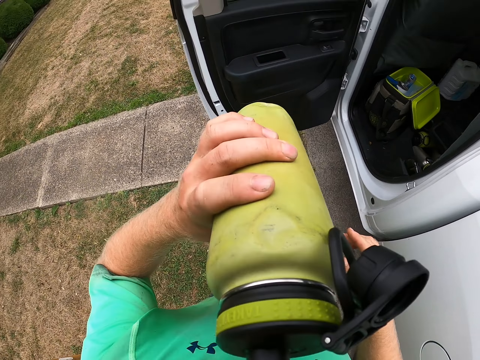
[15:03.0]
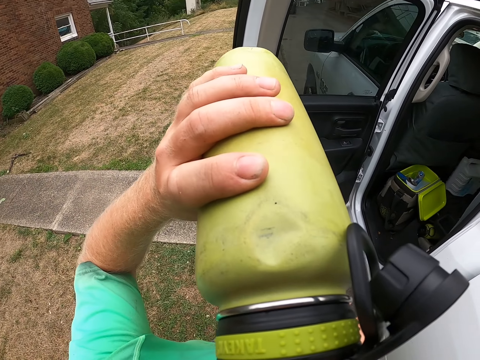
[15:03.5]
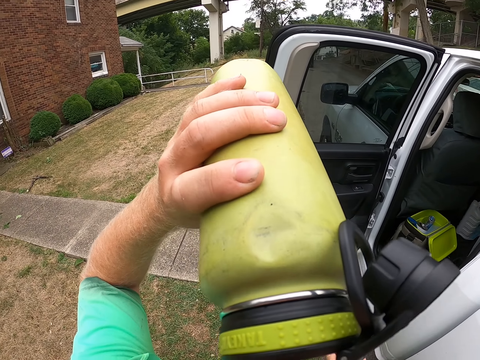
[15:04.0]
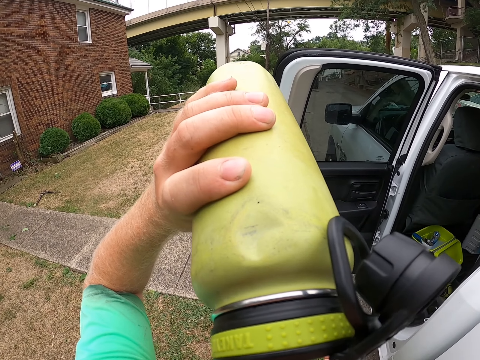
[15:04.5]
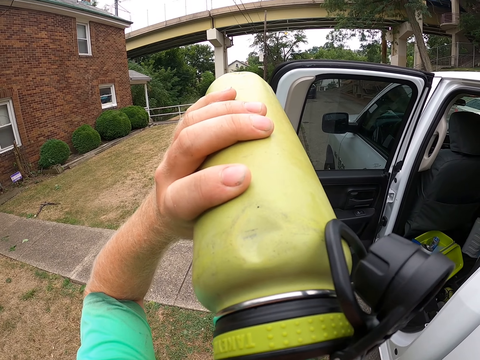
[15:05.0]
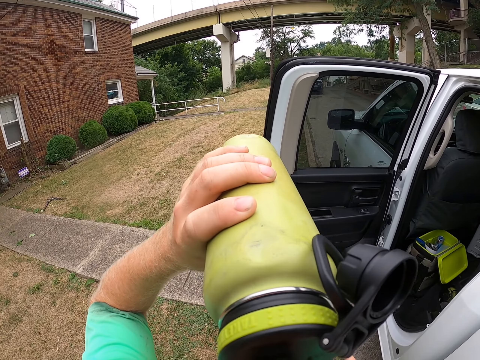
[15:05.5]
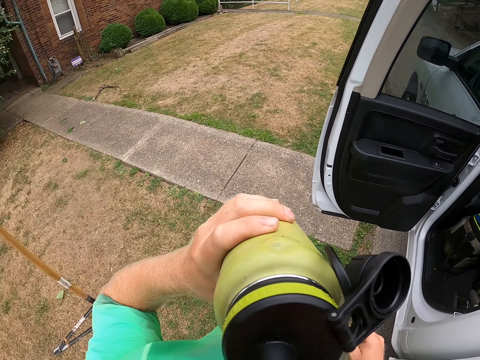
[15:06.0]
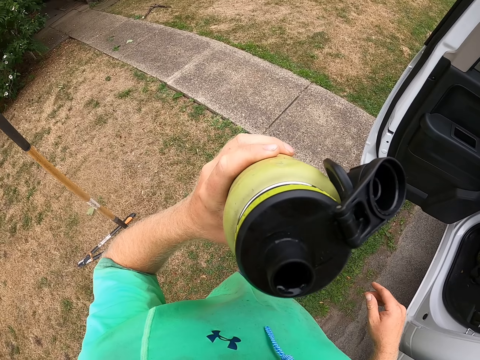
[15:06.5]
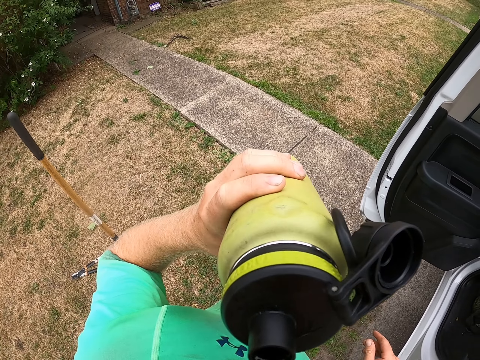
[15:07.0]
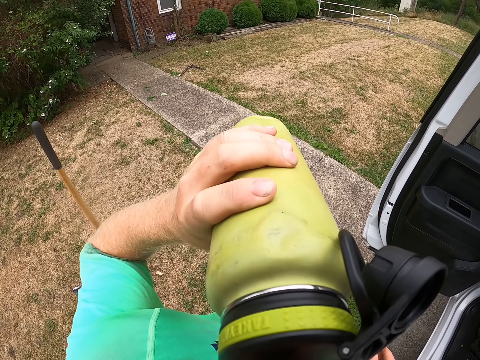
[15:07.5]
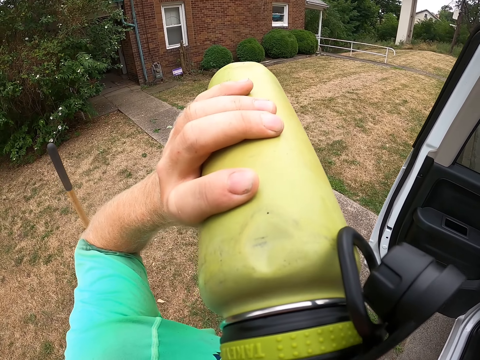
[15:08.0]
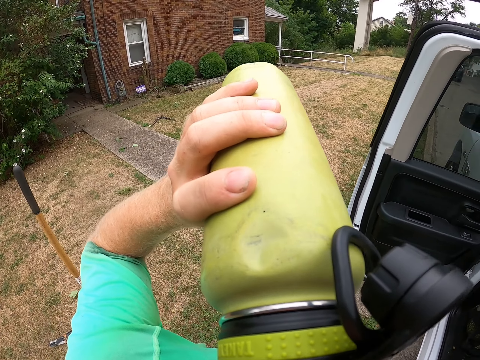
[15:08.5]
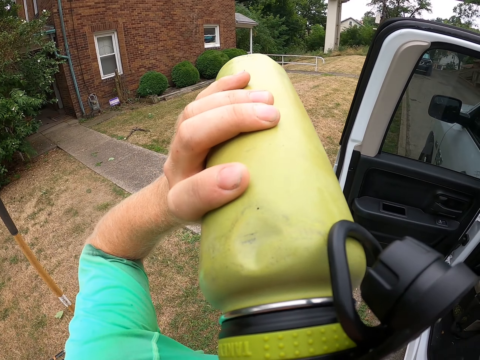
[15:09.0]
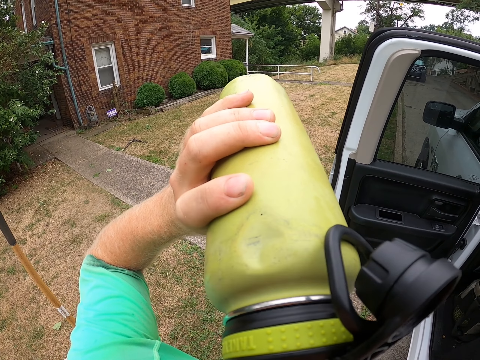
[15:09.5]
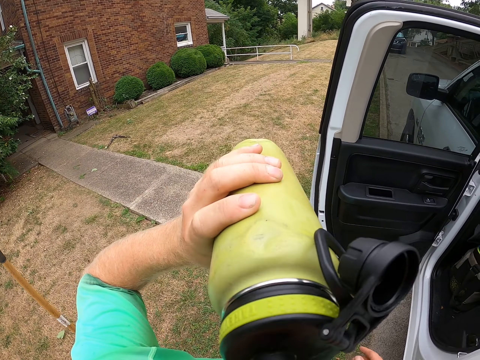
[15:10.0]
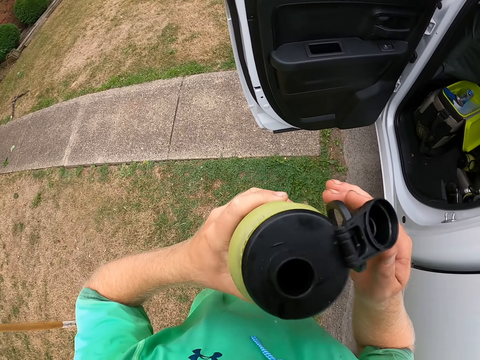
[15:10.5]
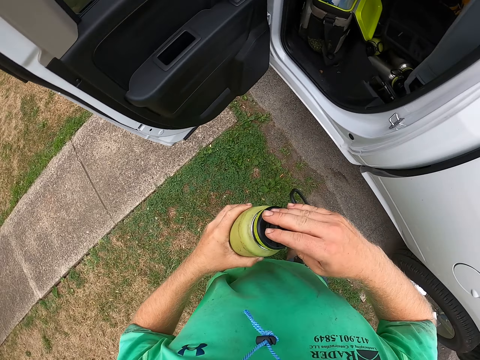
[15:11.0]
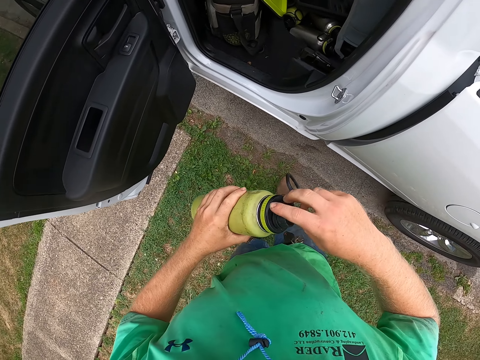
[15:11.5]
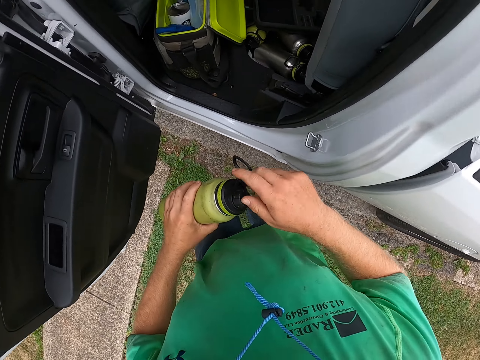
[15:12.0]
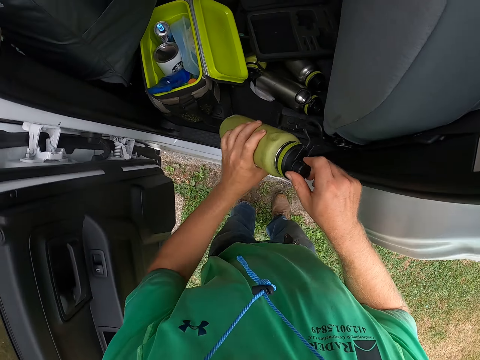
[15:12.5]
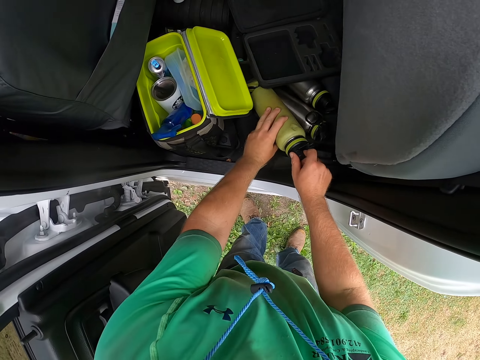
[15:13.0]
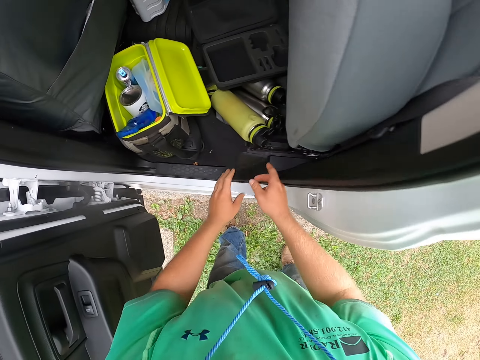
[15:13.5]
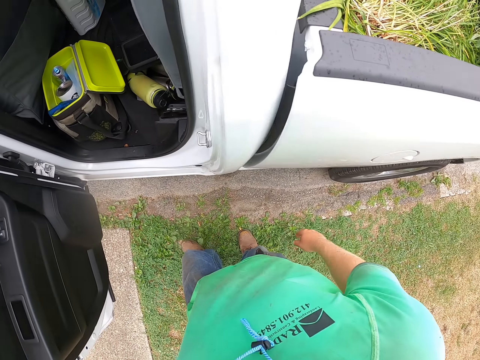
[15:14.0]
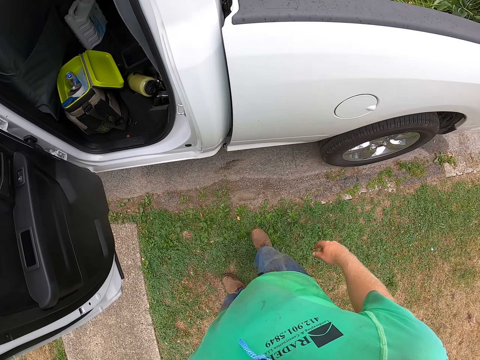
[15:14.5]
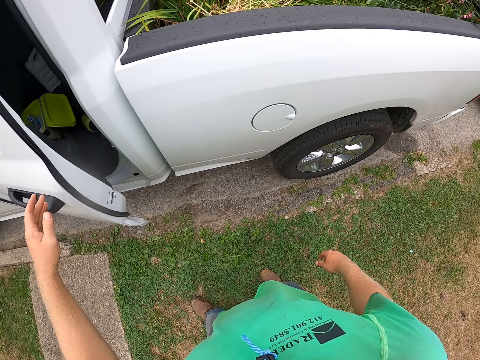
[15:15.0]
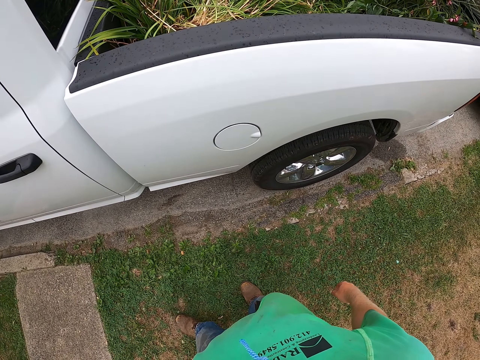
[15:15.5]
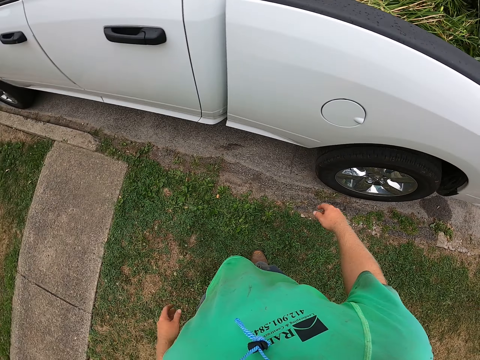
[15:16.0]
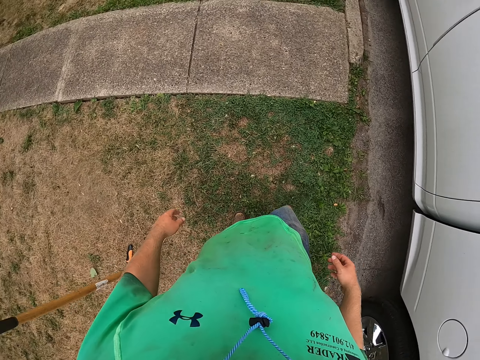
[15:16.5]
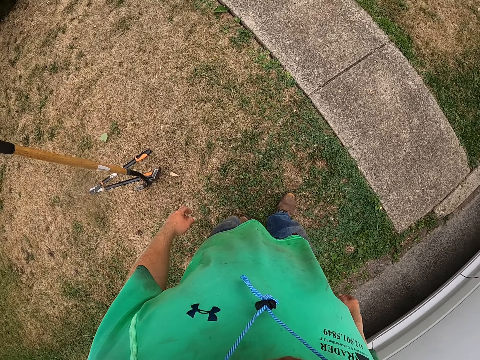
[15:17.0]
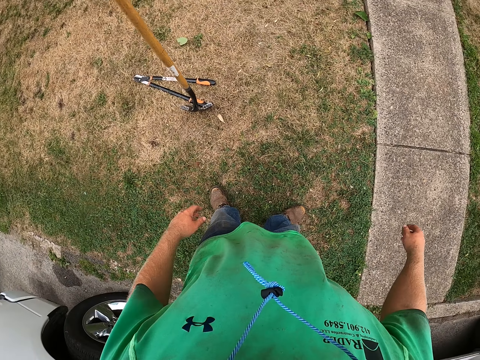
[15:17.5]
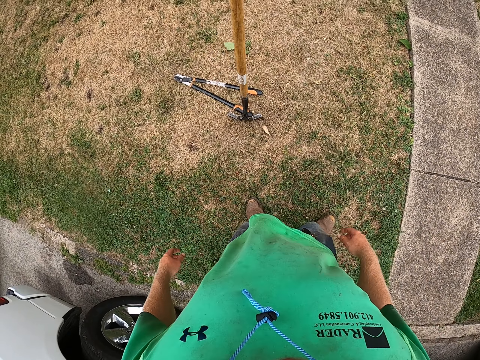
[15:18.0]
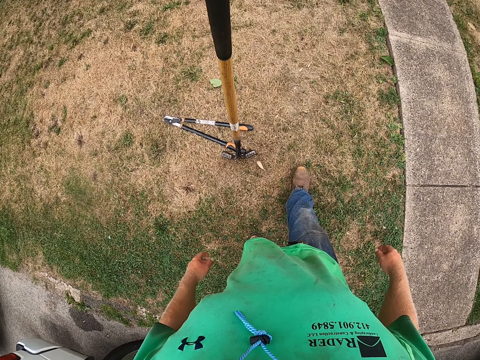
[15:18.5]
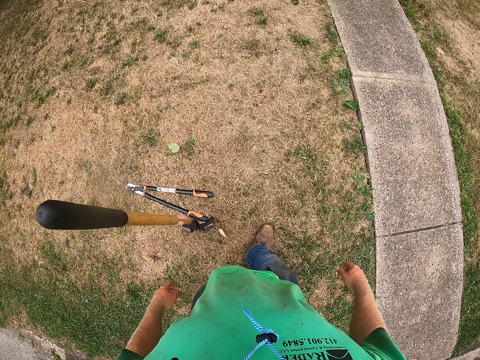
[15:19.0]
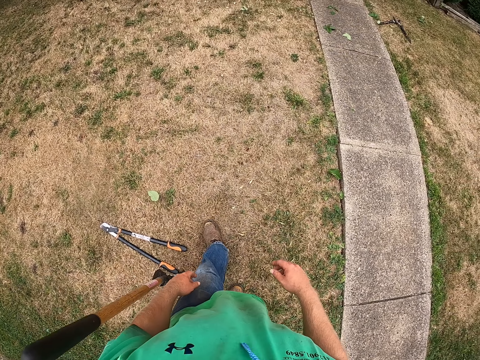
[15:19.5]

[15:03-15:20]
The camera wearer drinks from the water bottle in his left hand. He closes the water bottle in his left hand with his right hand. He places the water bottle in the pickup truck with his hands. He closes the pickup truck door with his left hand. He looks around the garden.

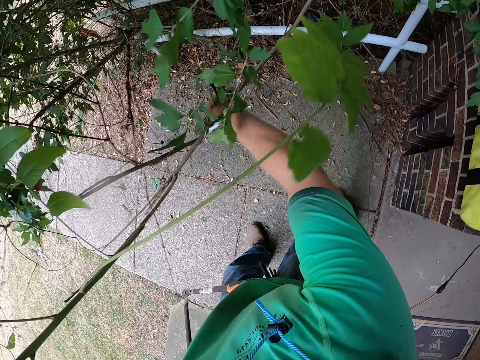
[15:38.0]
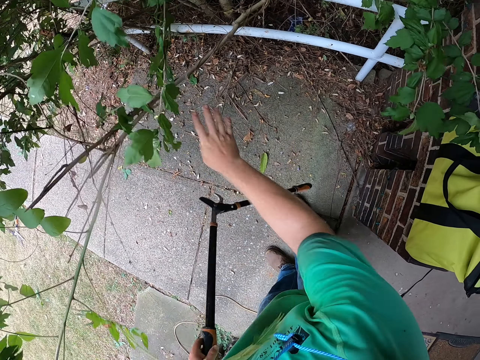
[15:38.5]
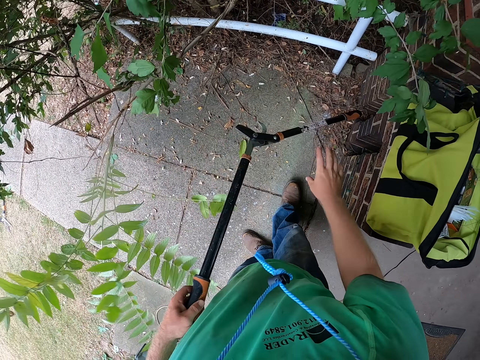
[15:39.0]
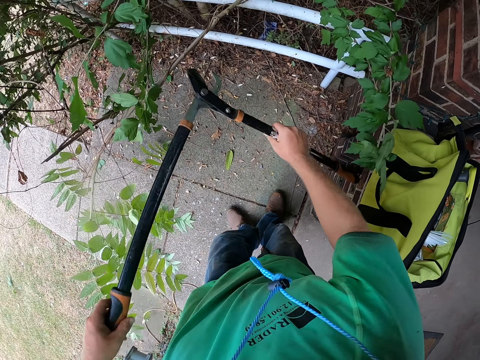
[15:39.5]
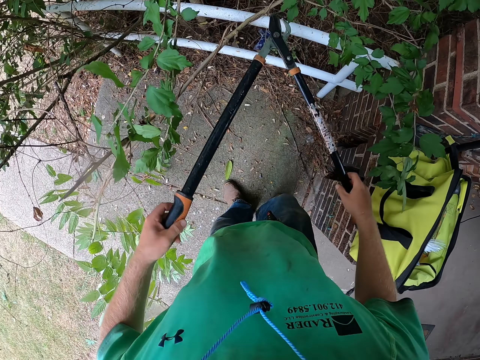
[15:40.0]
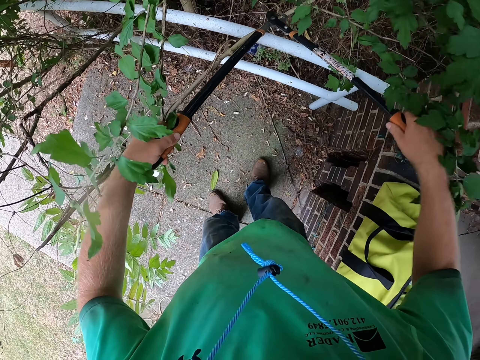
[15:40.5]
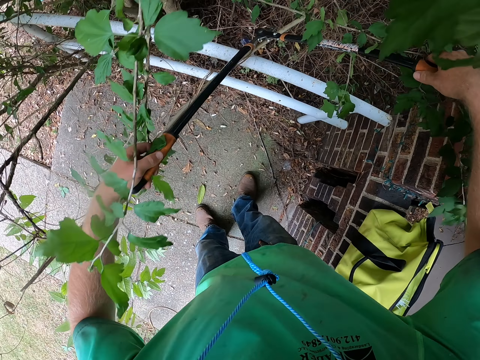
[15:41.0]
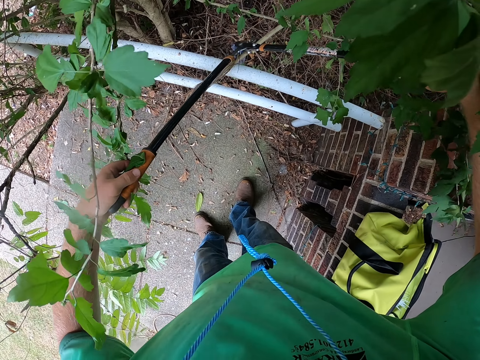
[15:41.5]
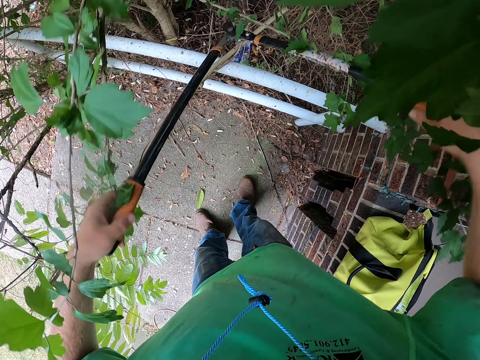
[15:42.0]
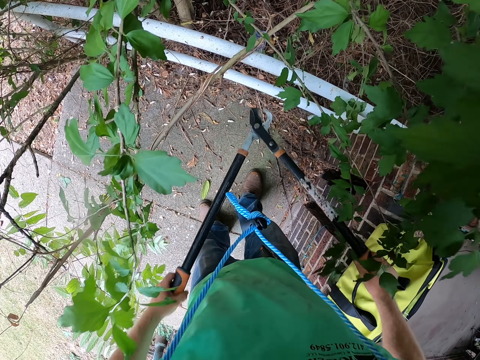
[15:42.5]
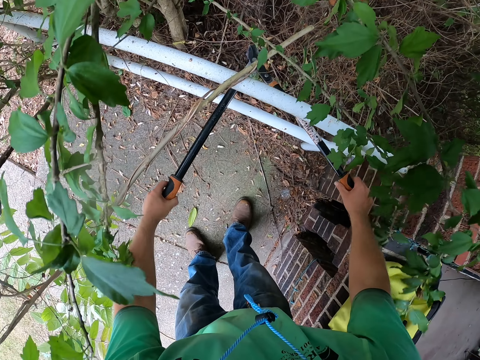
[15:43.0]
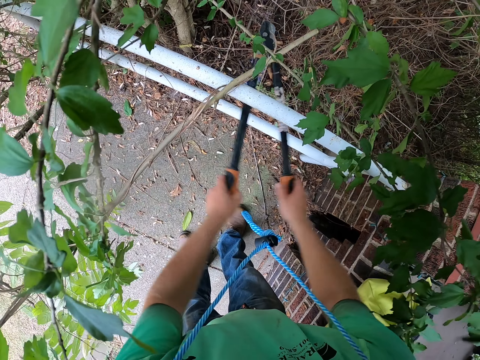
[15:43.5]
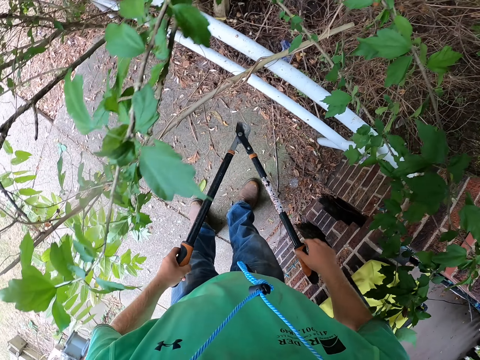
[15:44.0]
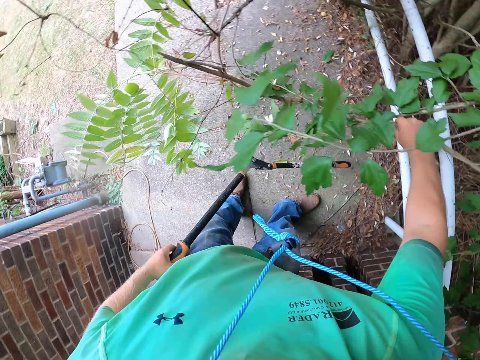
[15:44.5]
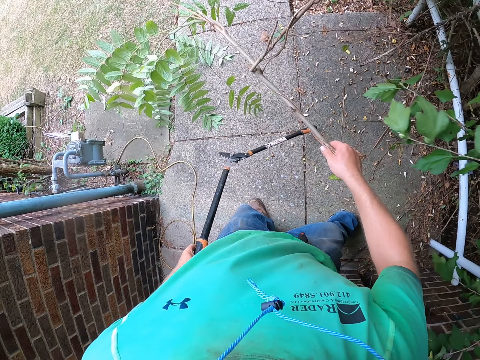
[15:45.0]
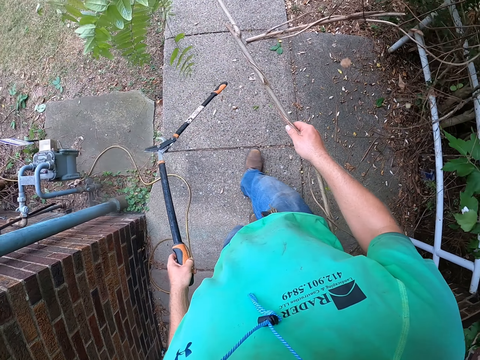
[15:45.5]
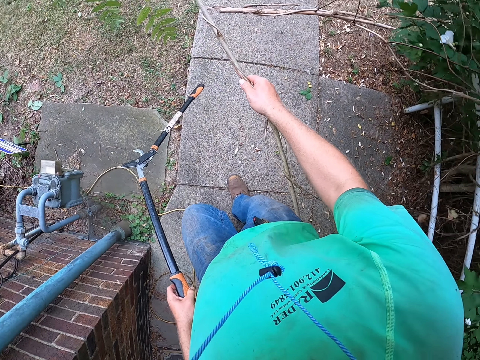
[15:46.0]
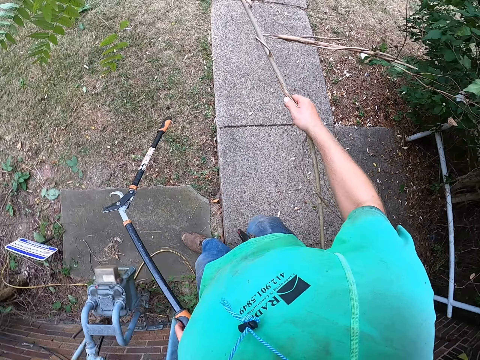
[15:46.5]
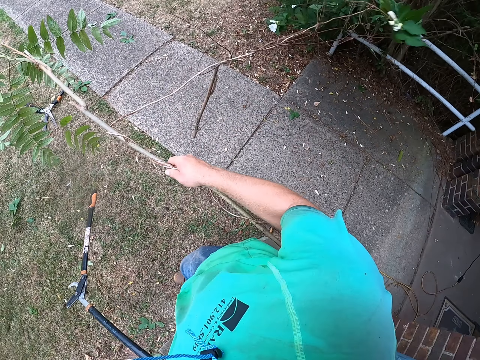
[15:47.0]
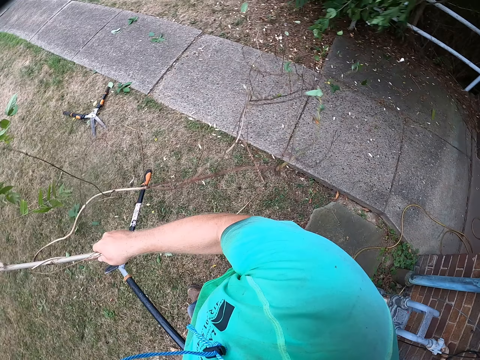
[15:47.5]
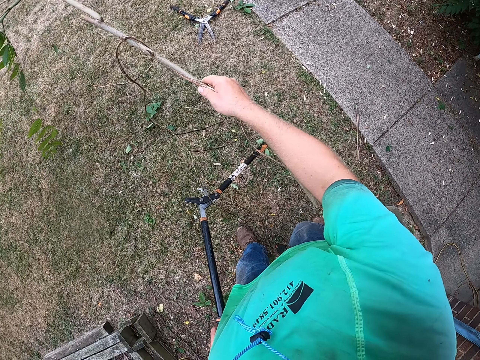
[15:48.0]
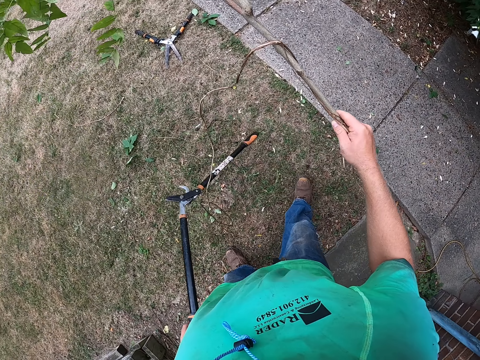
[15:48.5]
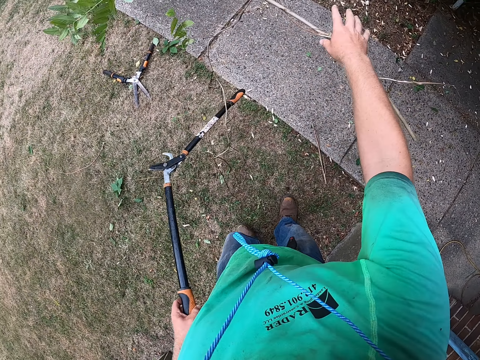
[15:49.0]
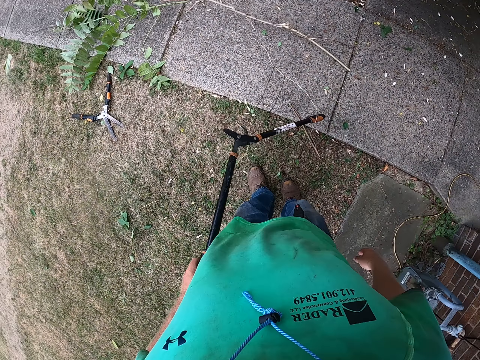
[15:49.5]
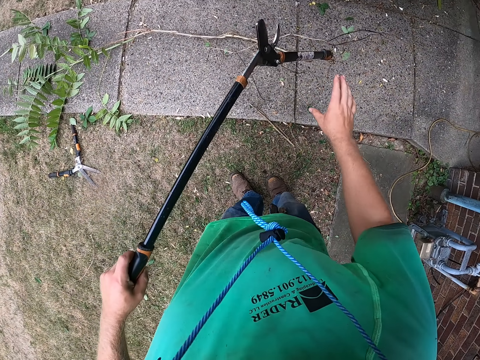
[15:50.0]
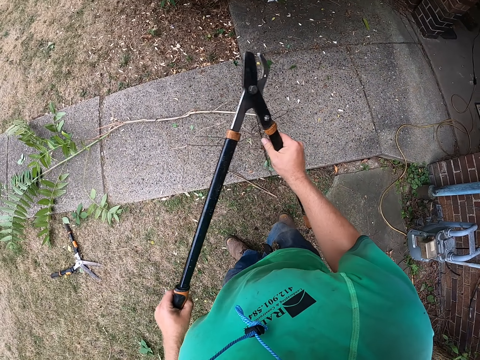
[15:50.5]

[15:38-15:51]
The camera wearer holds the shear in his hands. He cuts the tree twig or branches on the ground with the shear in his hands. He pulls the tree twig from the tree with his right hand. He throws away the branches. He drops the tree twig on the ground with his right hand. He holds the shear in his hands.
